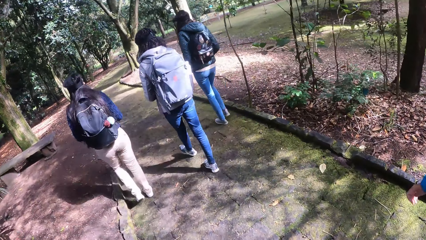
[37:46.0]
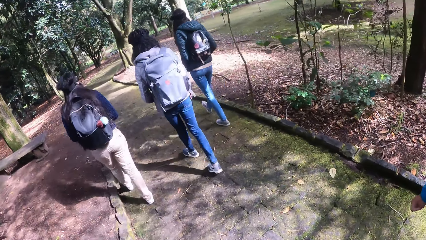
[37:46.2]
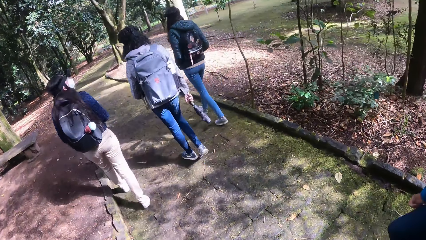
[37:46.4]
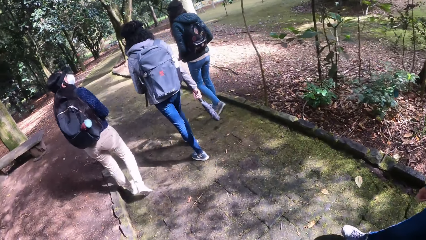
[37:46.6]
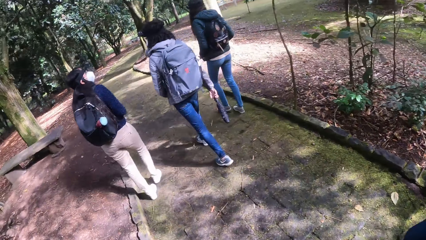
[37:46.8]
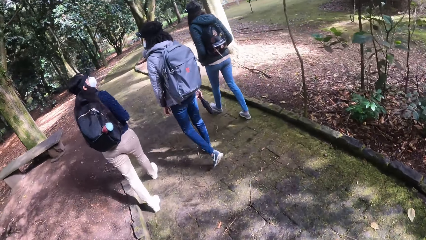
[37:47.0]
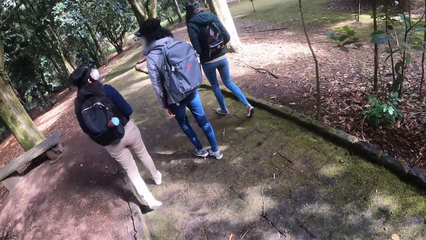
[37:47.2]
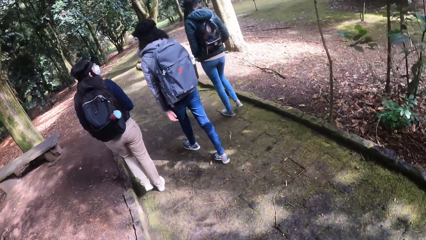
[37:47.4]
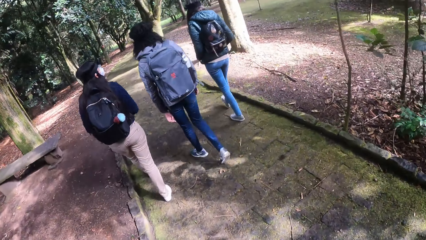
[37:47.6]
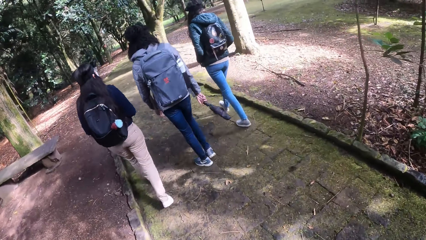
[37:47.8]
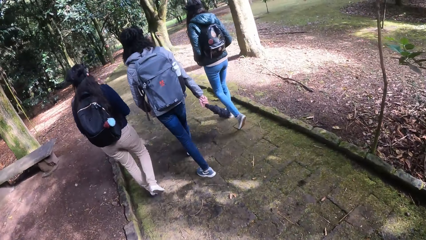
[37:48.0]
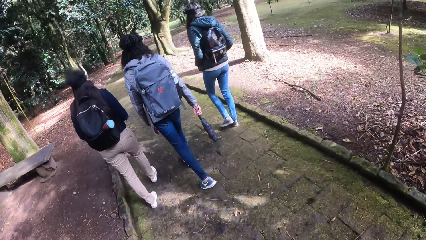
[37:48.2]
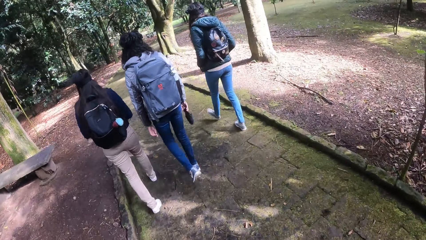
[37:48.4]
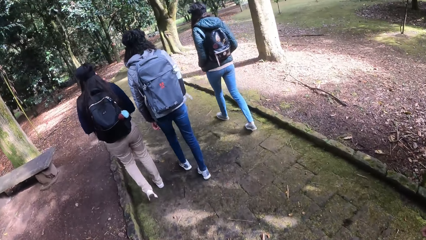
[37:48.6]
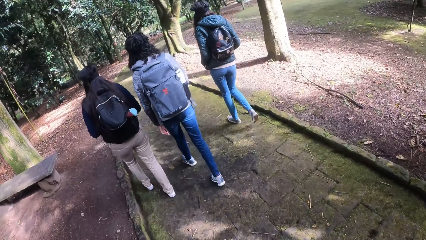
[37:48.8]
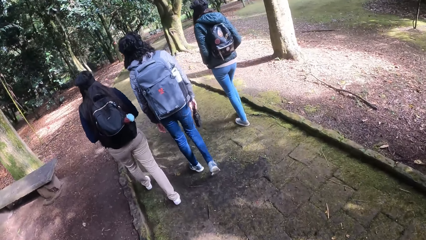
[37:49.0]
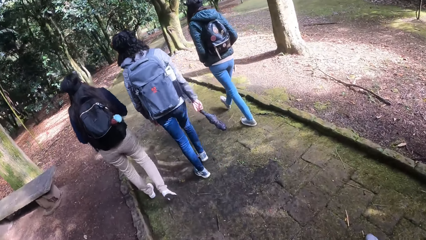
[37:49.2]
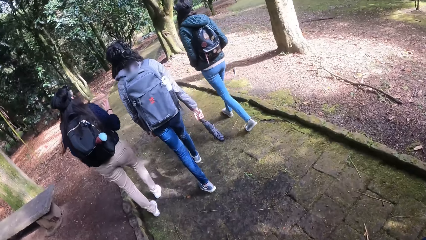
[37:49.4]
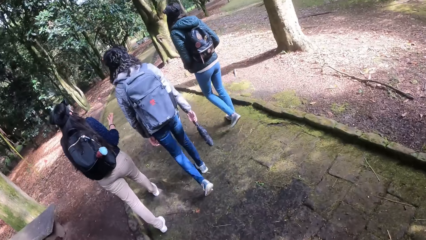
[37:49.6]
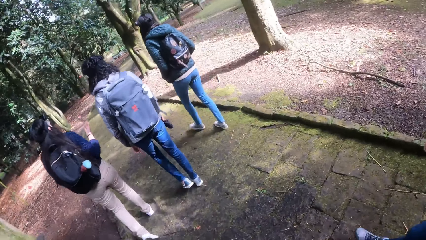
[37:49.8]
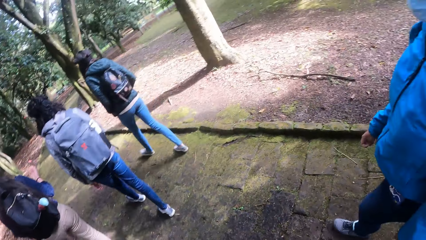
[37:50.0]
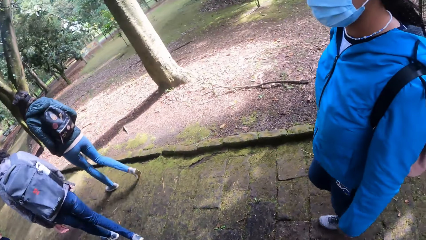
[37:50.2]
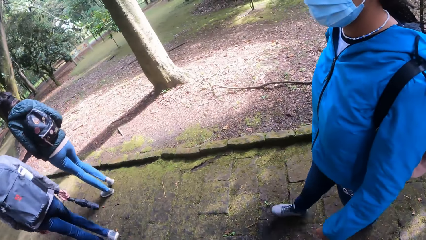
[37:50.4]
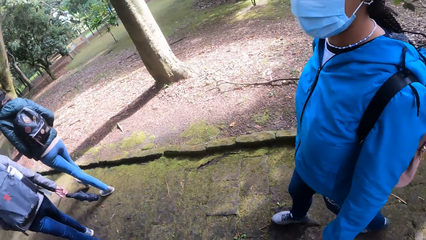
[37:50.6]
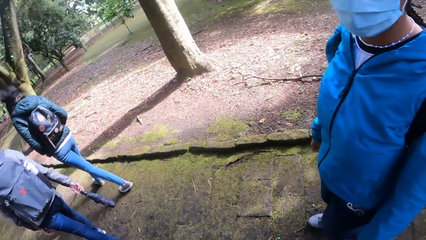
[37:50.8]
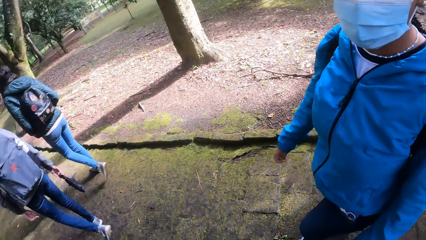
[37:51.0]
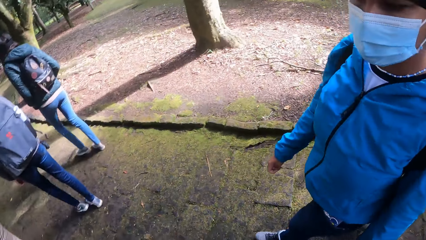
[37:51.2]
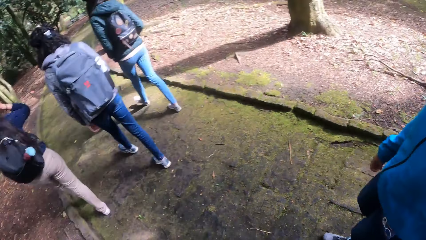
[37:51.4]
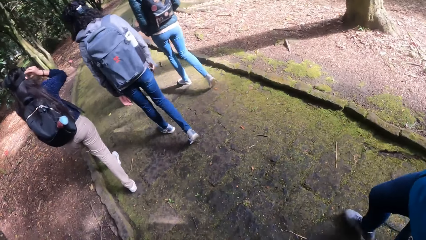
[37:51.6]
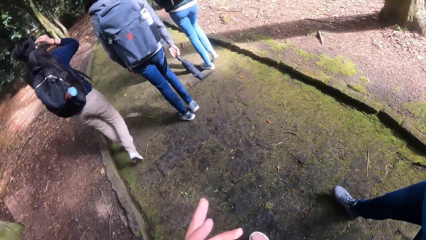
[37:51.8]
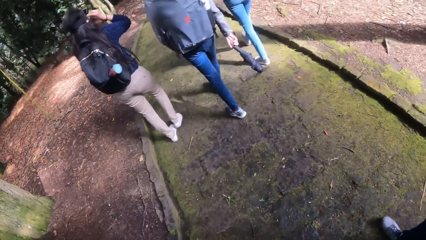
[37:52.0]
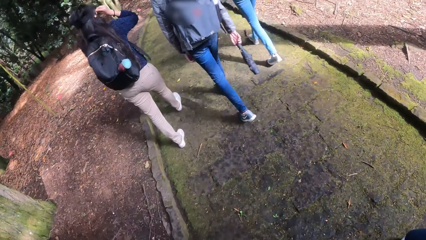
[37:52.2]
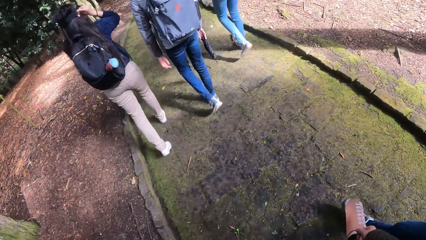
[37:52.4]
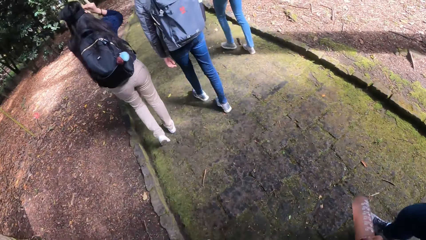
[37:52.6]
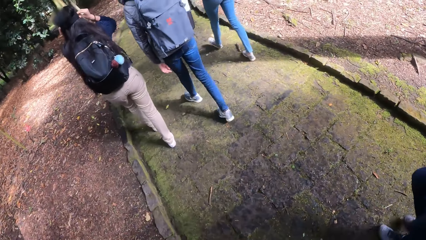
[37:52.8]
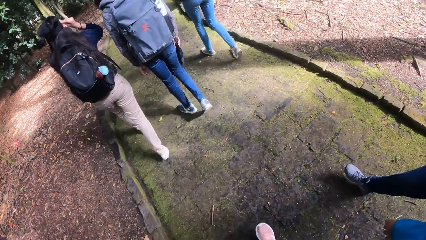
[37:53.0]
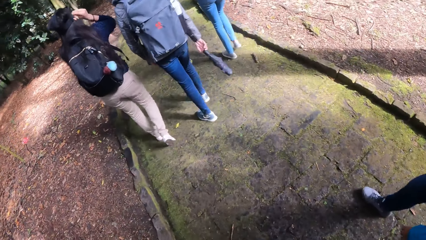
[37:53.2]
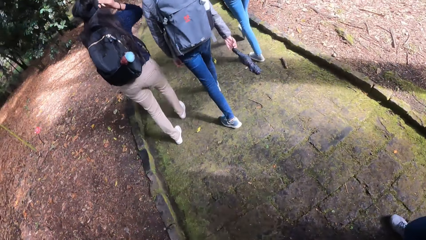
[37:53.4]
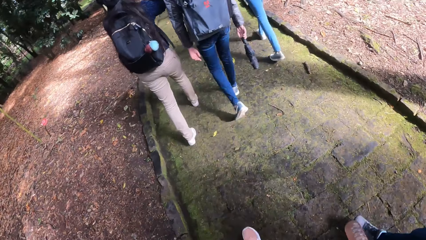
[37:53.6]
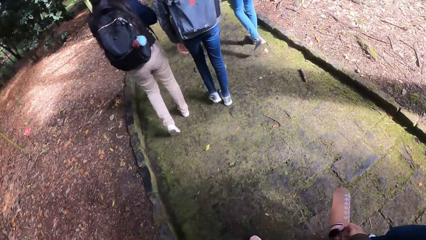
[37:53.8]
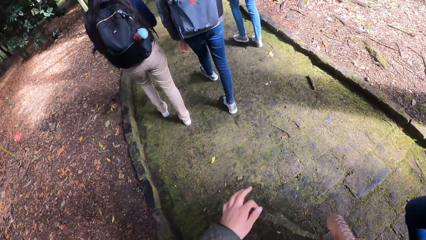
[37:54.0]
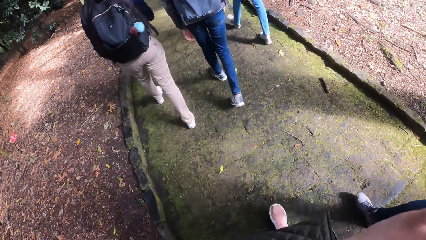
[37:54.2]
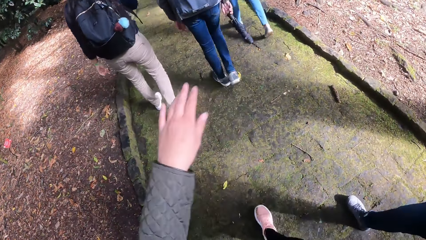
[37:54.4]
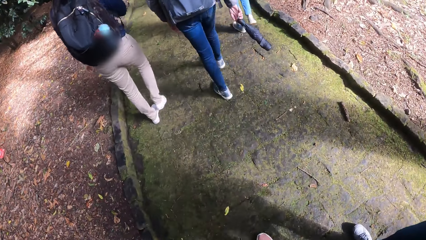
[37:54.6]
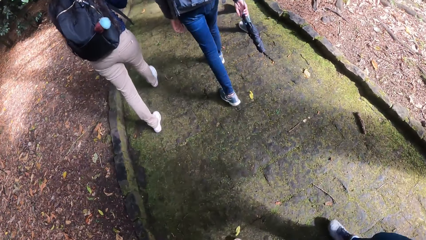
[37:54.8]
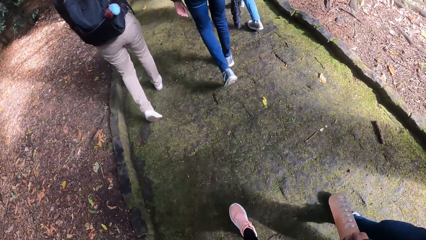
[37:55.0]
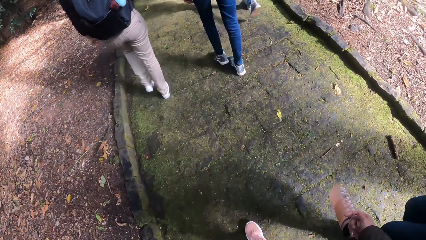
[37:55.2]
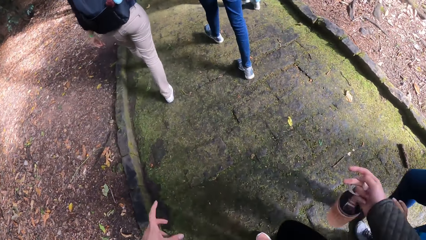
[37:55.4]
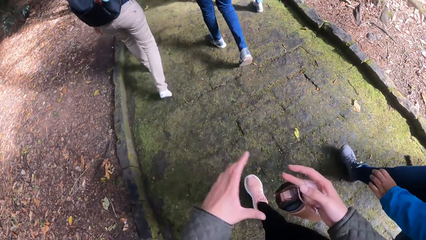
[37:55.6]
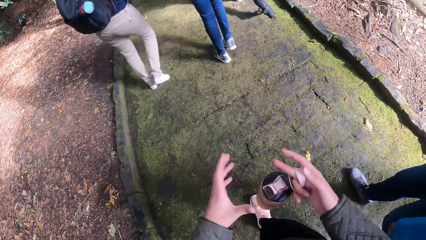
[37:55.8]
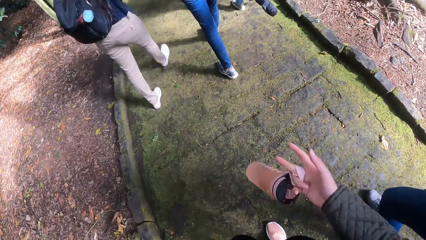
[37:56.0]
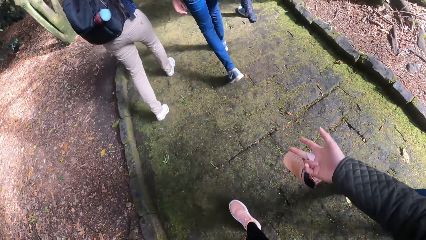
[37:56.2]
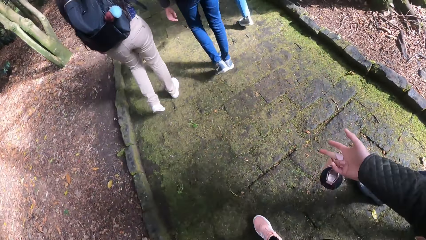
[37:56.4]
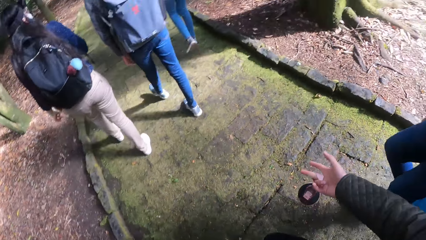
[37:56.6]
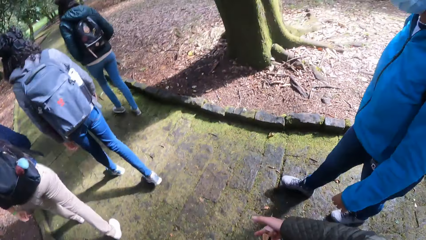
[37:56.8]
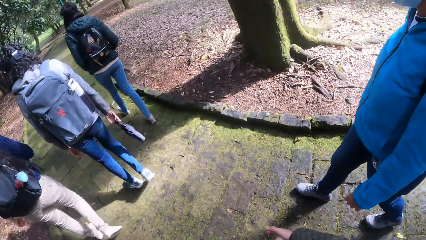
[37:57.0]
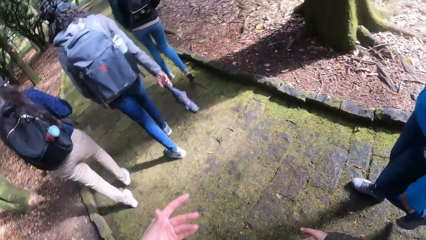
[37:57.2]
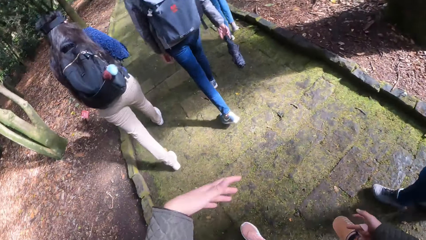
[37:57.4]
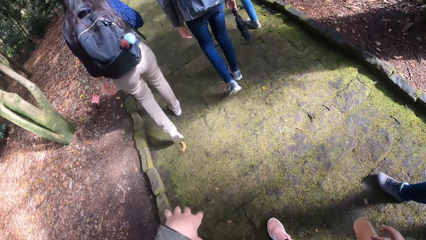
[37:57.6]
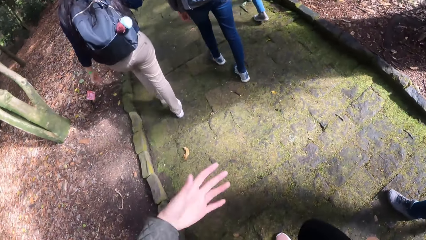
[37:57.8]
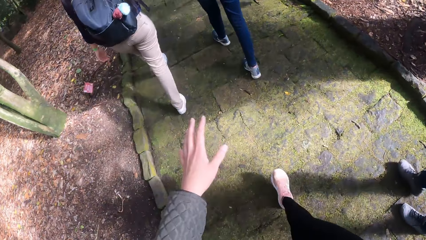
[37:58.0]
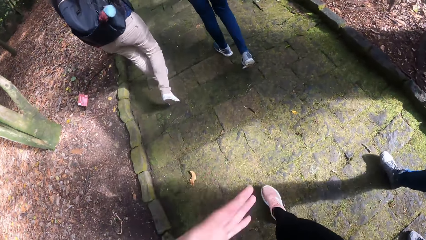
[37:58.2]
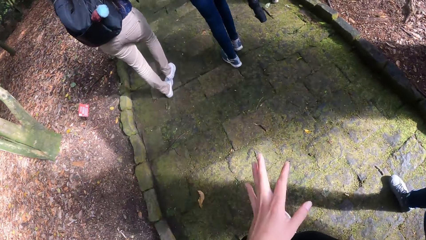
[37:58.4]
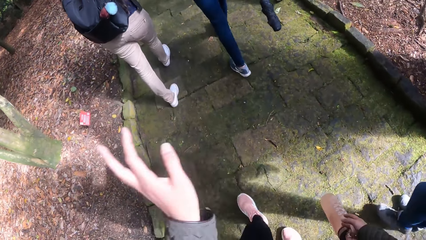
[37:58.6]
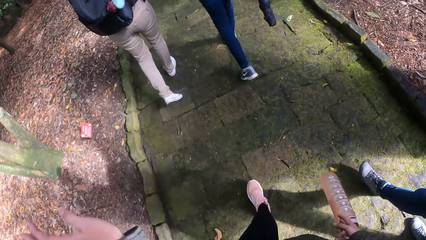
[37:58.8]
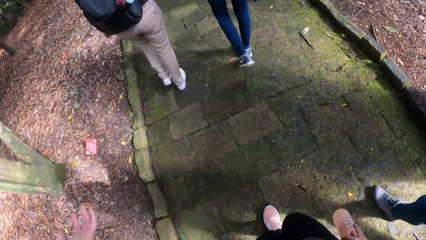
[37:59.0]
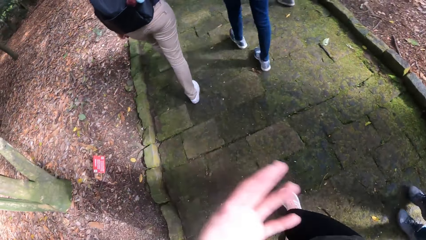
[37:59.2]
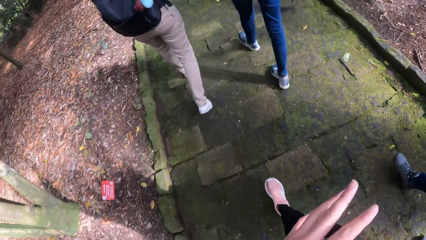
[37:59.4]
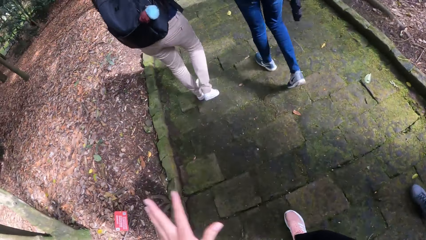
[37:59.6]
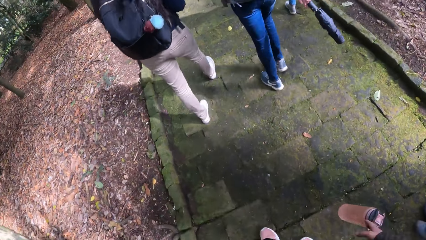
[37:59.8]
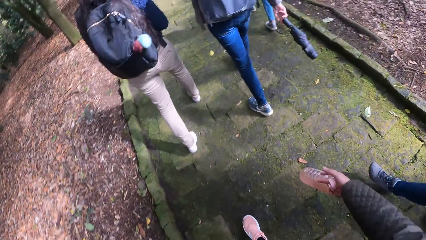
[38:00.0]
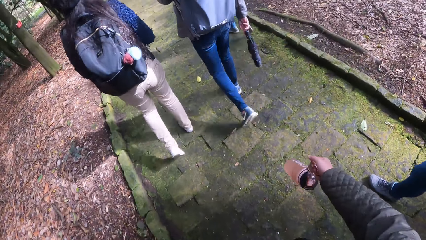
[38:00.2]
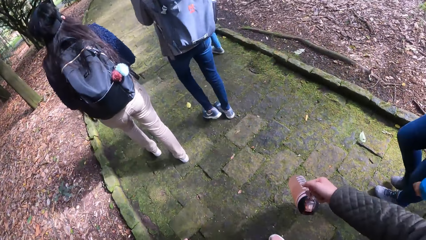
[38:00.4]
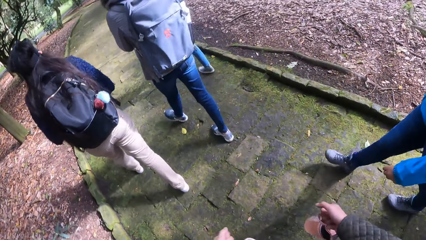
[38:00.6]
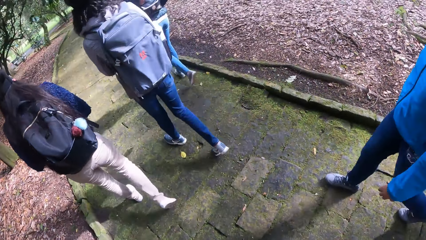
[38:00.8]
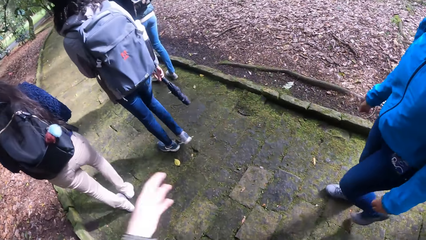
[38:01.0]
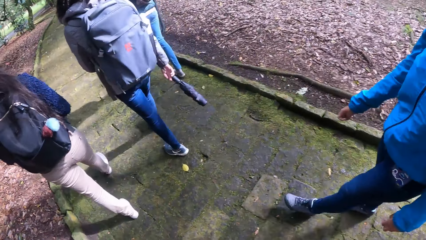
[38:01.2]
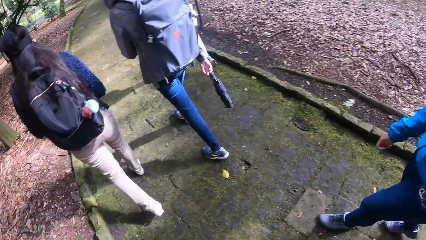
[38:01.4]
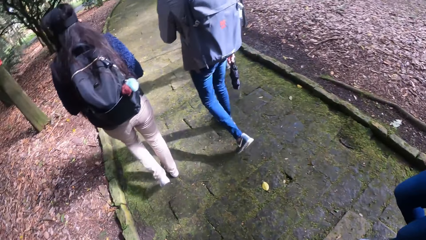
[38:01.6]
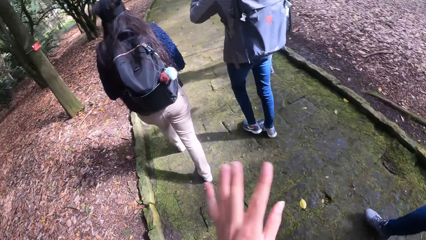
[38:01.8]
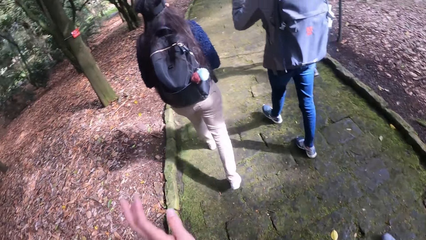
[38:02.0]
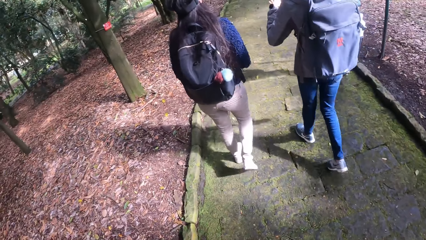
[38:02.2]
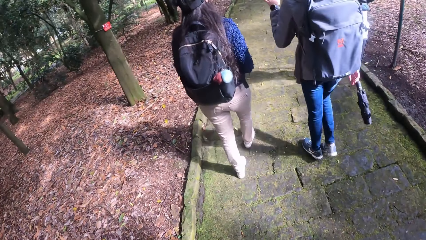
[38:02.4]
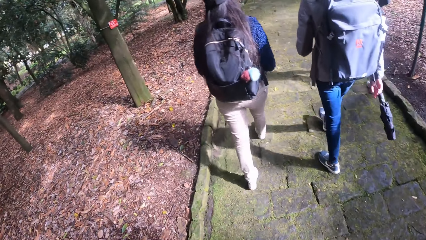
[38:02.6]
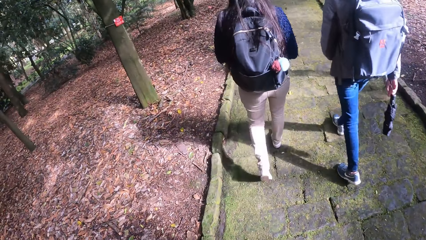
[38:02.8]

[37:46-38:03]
The camera wearer interacts with the woman. Another woman adjusts an eye glass on her face with her hands.
